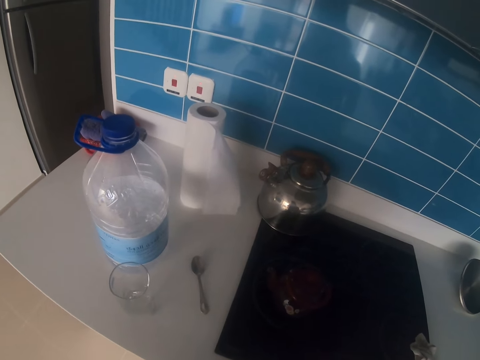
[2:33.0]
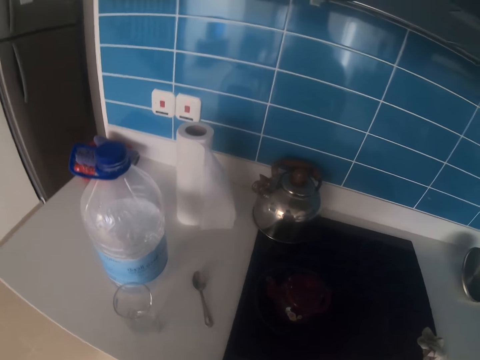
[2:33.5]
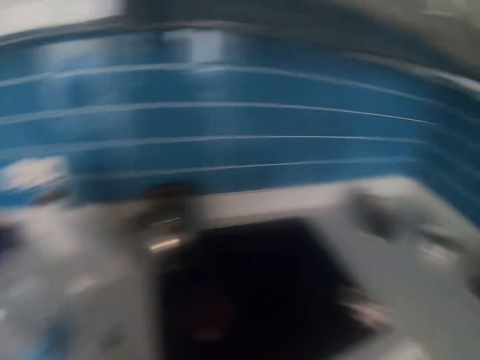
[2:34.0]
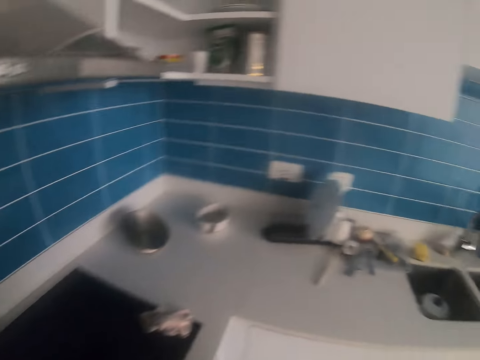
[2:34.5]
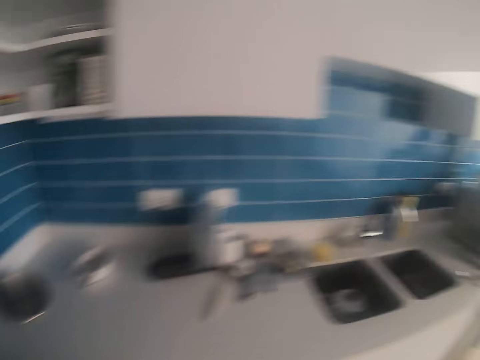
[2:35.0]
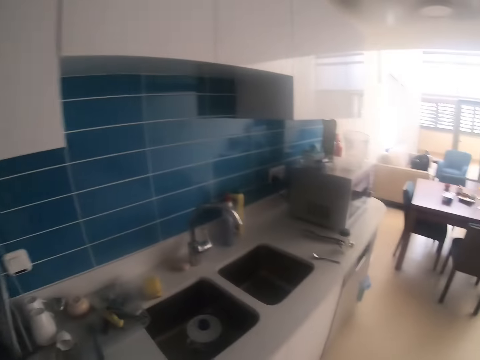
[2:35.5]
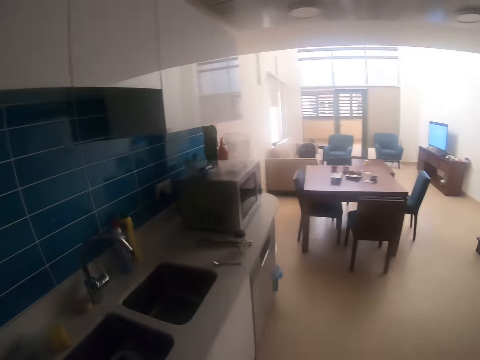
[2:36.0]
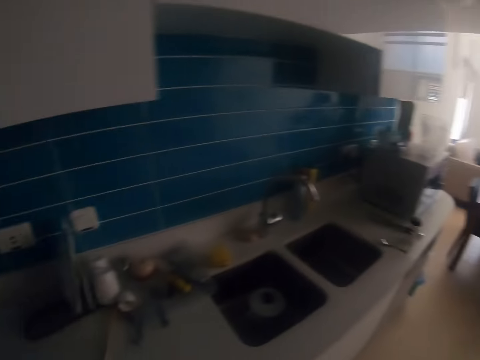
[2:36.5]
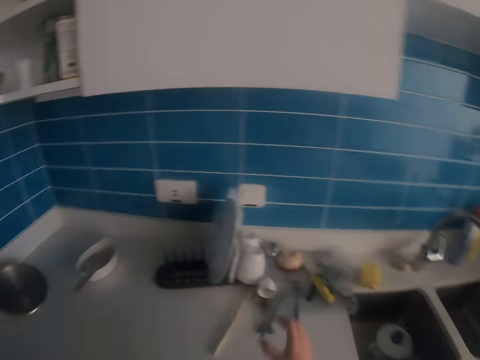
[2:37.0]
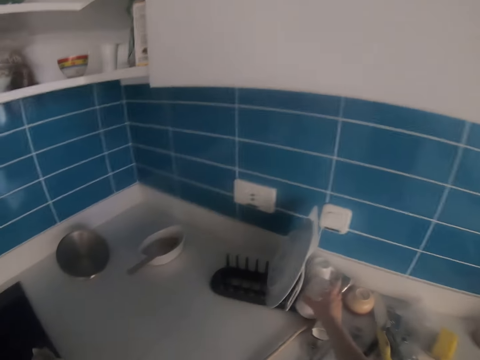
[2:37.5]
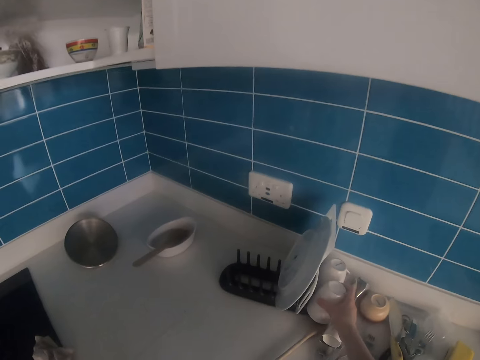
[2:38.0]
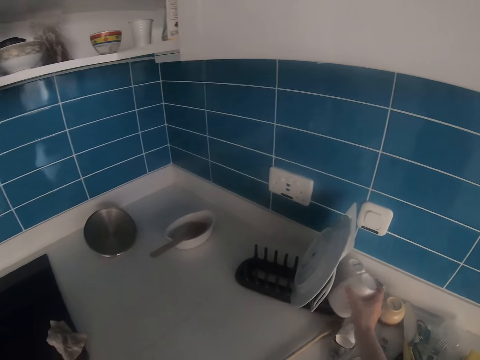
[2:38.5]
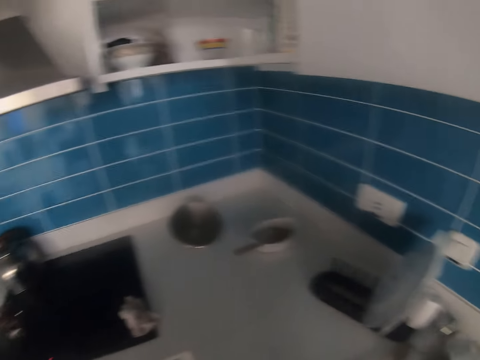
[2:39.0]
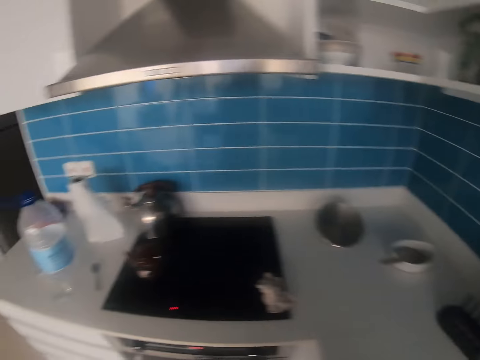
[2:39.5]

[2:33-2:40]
The camera wearer turns around. They look around. They pick the cup.

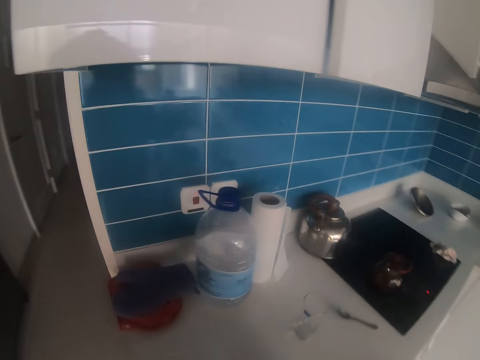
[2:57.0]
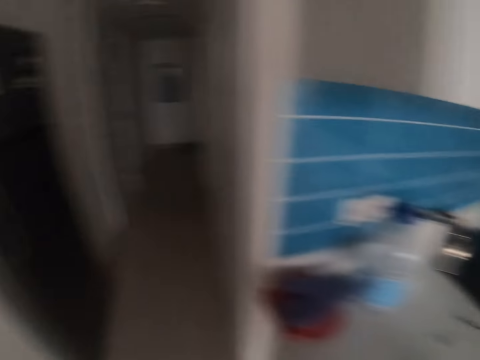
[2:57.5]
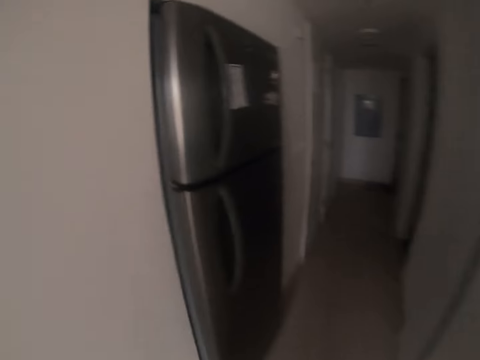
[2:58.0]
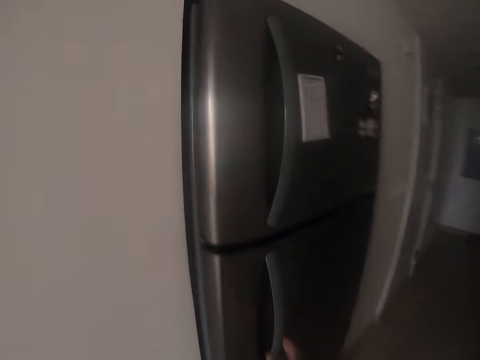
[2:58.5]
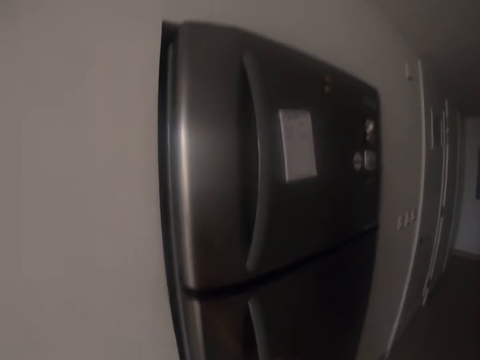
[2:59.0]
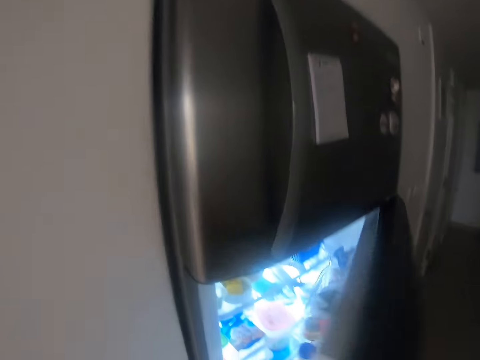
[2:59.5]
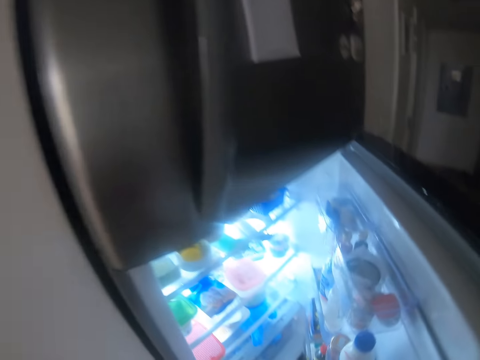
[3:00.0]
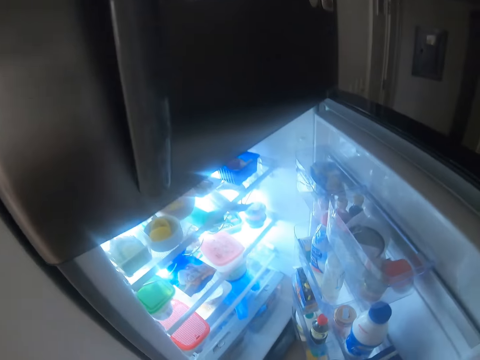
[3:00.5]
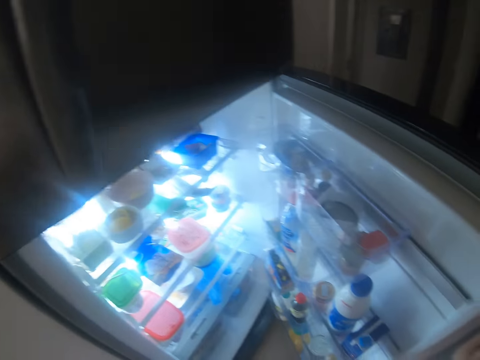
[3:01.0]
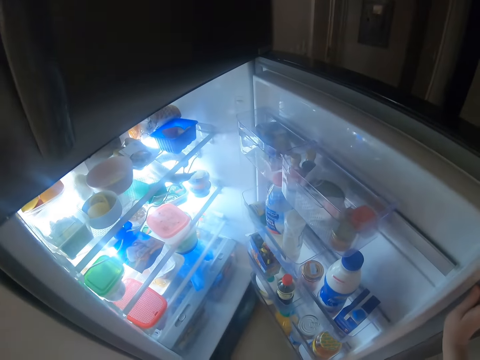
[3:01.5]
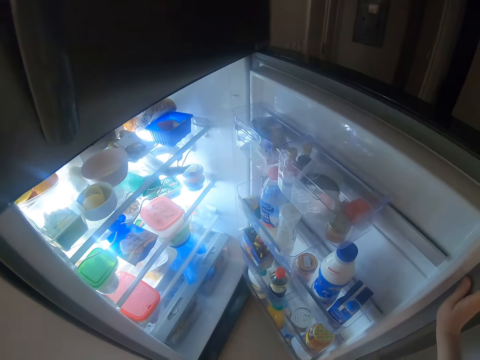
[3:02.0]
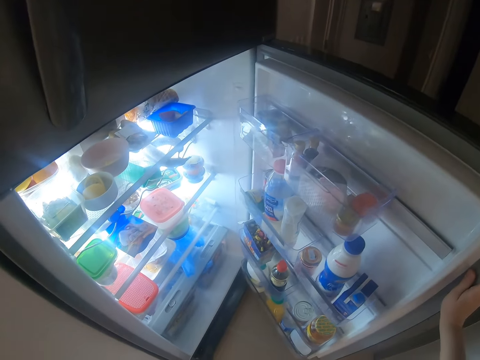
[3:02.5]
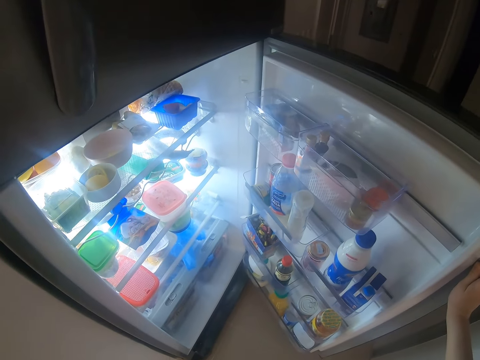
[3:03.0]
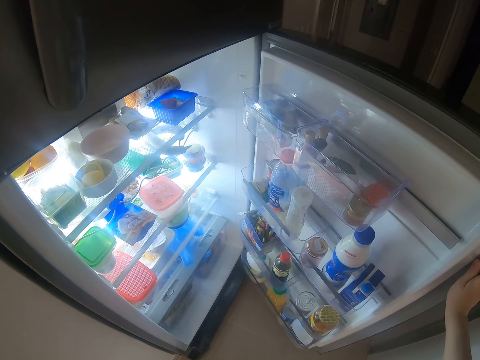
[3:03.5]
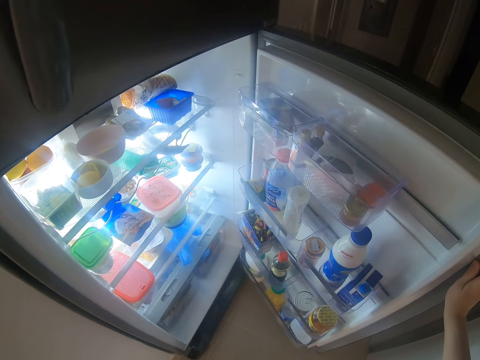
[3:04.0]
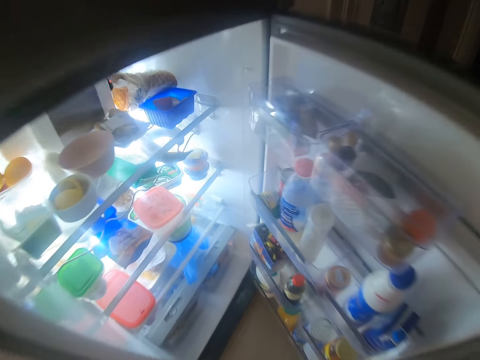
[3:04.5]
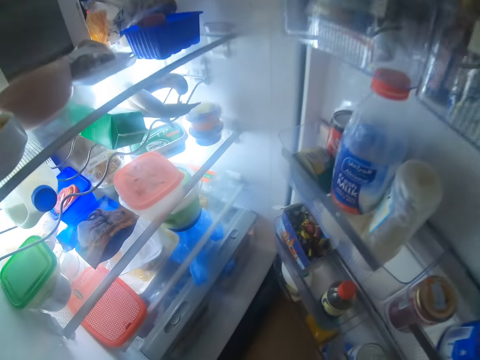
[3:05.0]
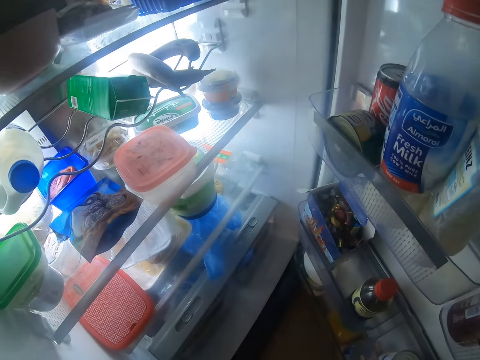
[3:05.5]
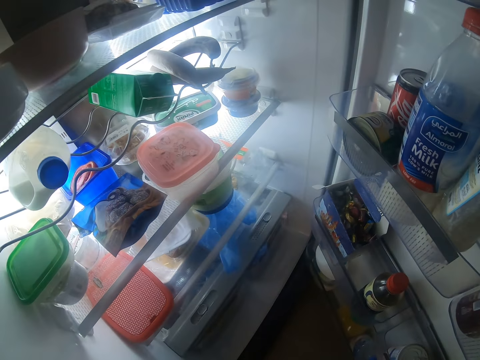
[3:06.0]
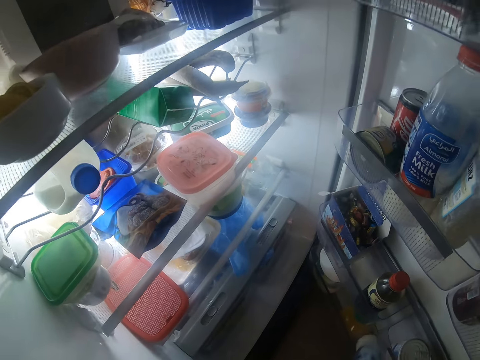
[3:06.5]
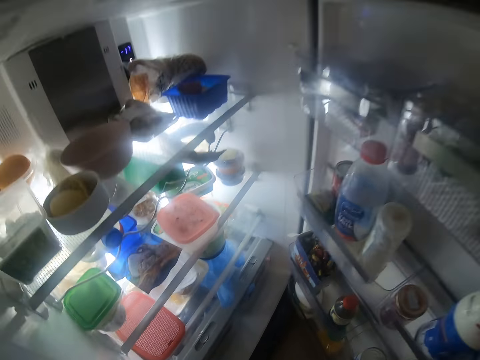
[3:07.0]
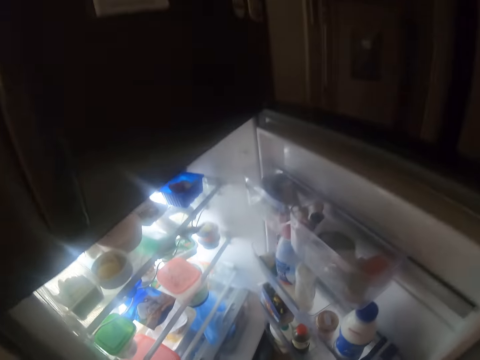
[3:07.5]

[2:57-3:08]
The camera wearer walks around. They open the fridge. They take a bottle of milk in the fridge.

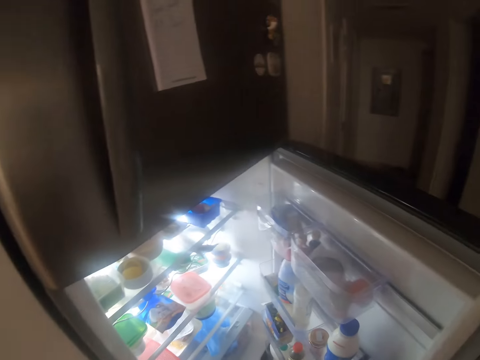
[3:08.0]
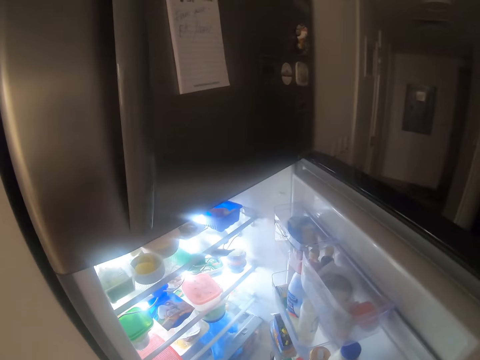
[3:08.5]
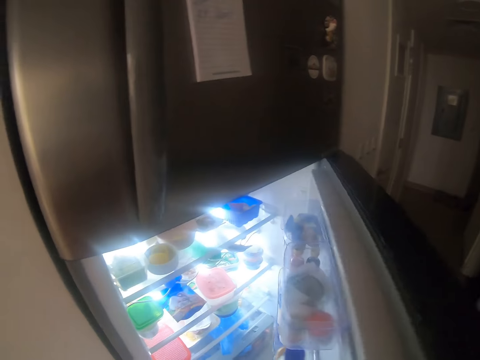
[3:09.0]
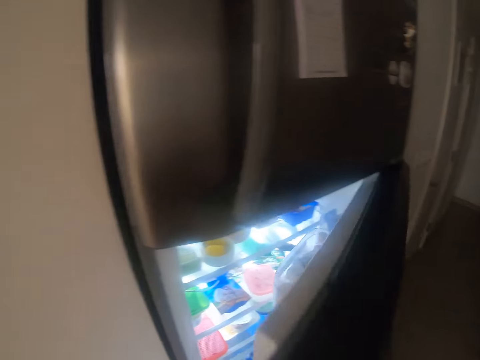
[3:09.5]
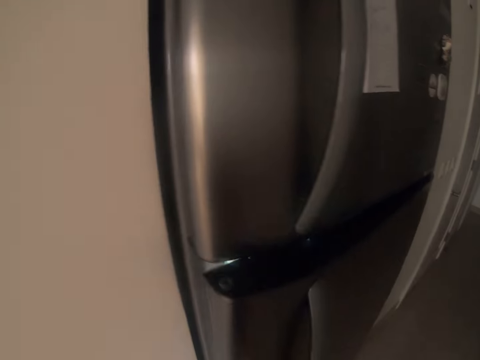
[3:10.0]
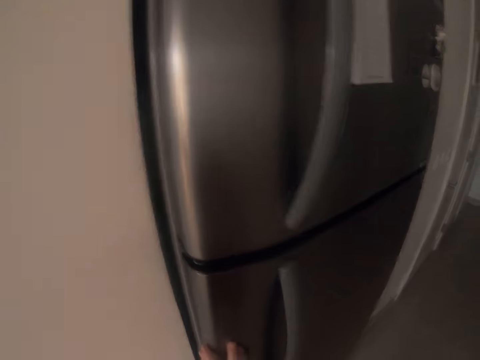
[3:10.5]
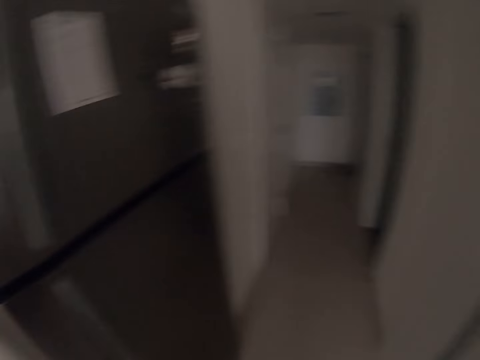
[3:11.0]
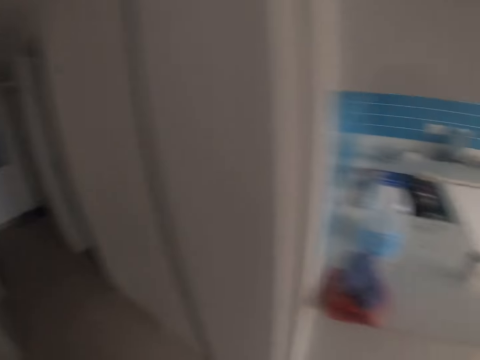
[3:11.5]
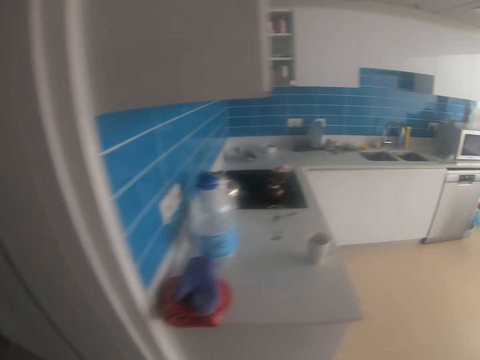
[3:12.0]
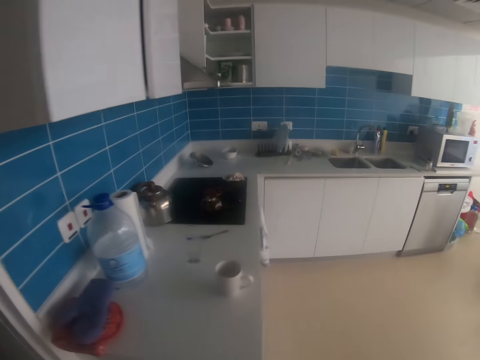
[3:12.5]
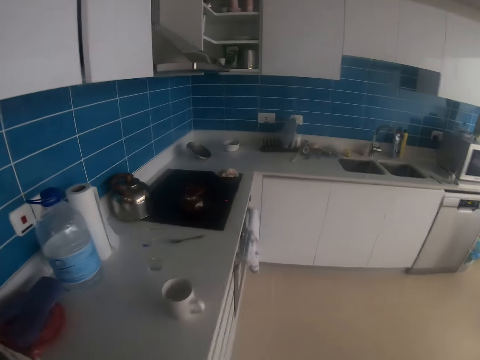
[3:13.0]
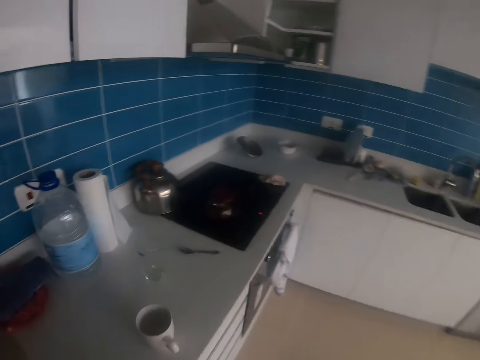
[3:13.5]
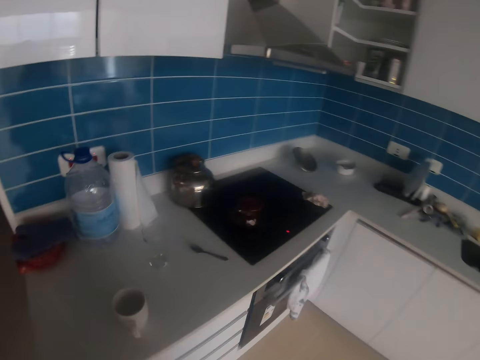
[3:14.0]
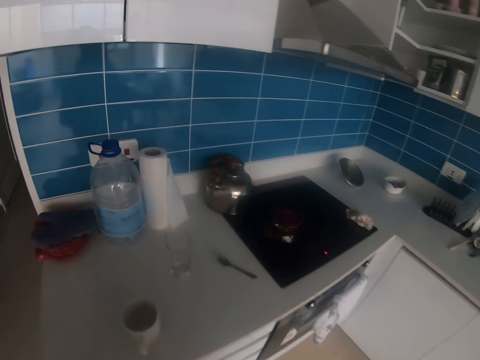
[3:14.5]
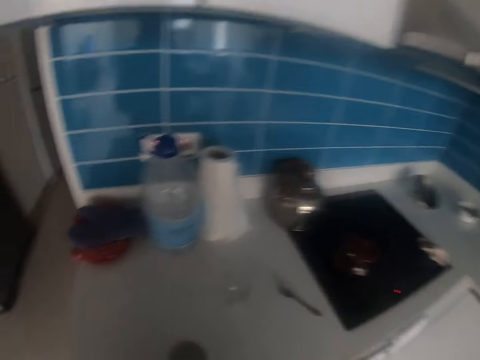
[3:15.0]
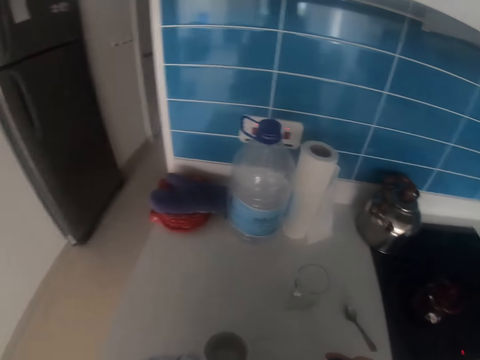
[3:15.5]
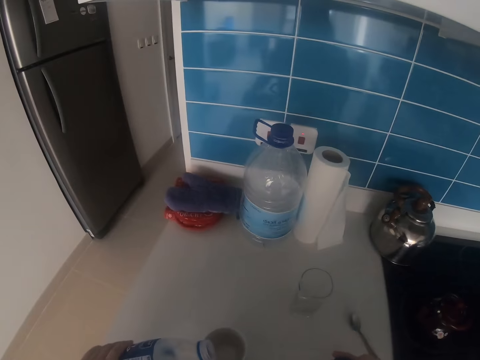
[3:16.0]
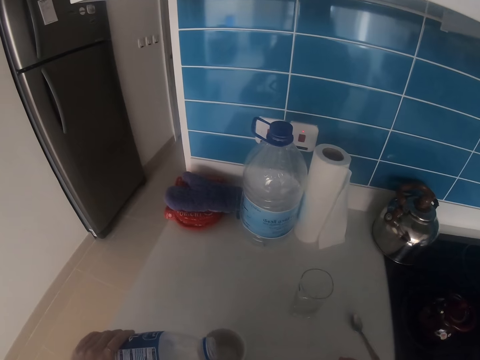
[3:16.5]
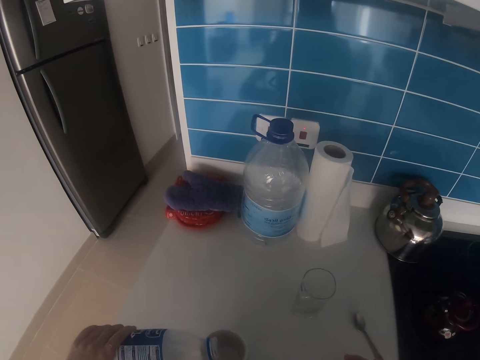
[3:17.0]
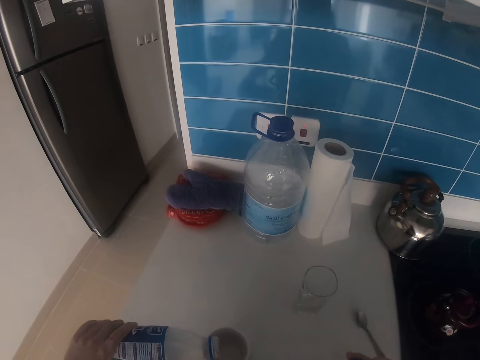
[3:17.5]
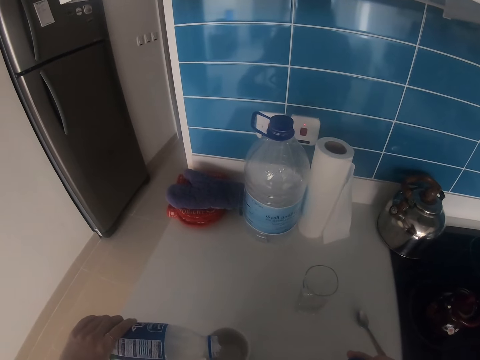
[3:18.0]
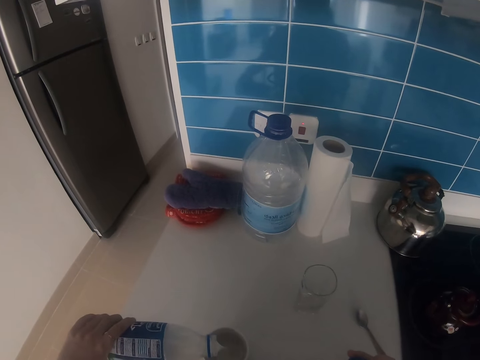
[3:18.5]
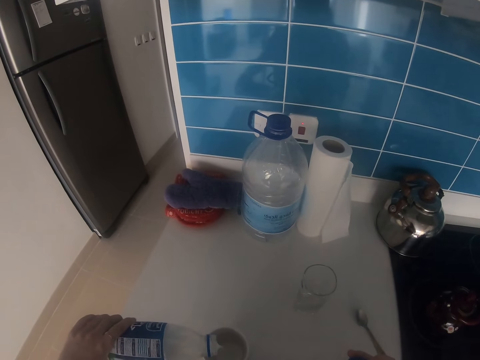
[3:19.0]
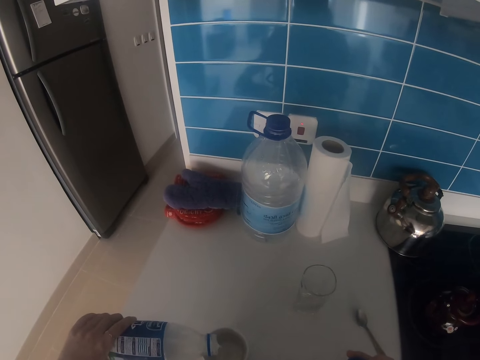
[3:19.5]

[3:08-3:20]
The camera wearer closes the fridge. They move around. They look around. They pour the milk in the cup.
